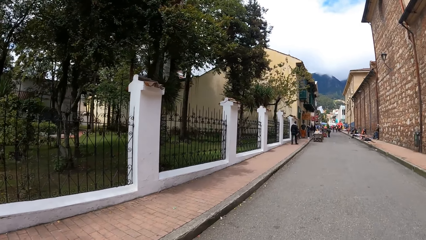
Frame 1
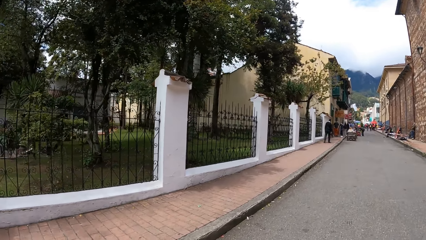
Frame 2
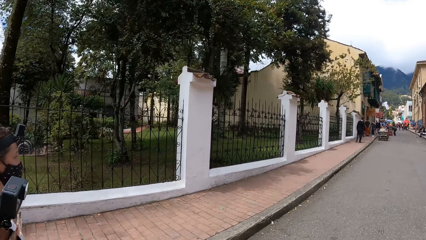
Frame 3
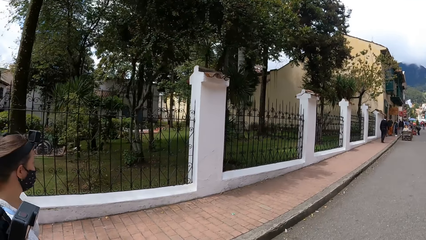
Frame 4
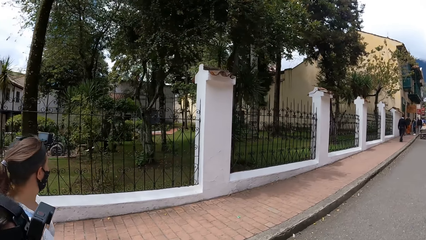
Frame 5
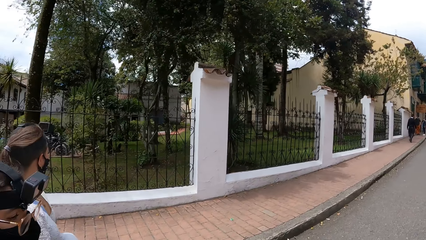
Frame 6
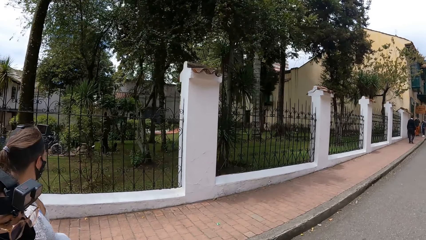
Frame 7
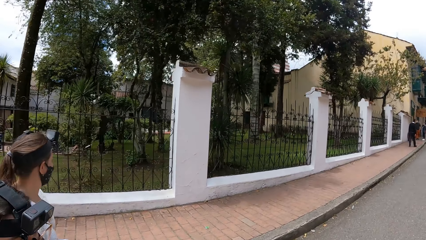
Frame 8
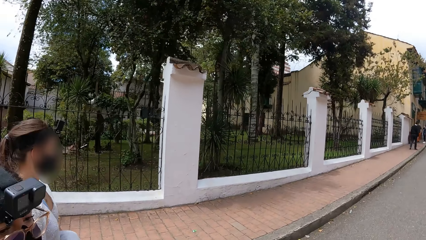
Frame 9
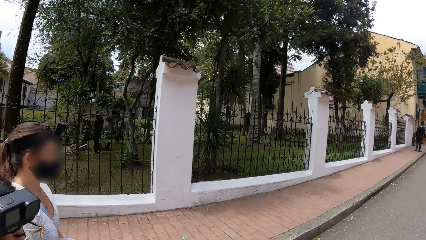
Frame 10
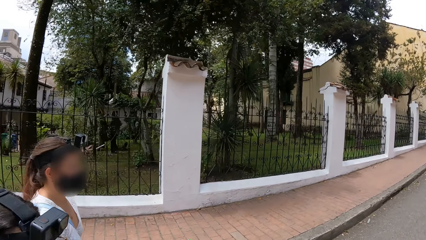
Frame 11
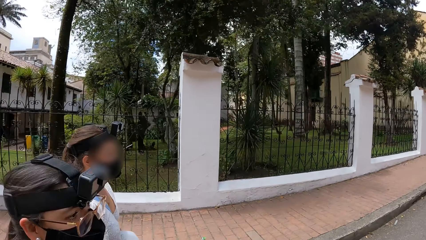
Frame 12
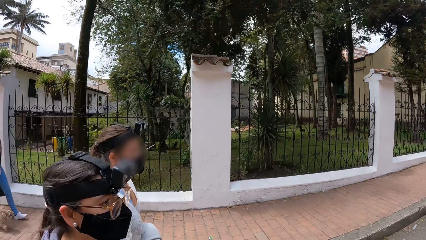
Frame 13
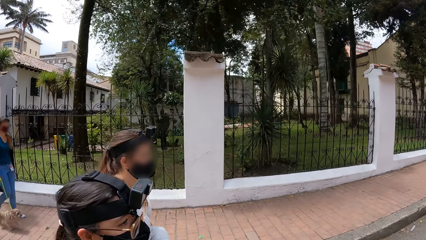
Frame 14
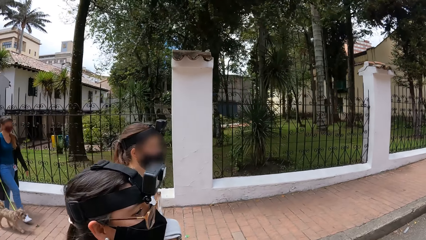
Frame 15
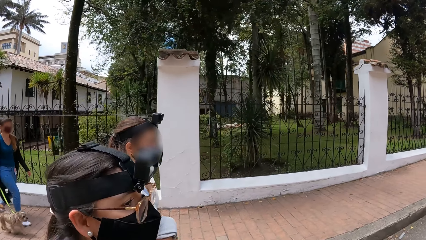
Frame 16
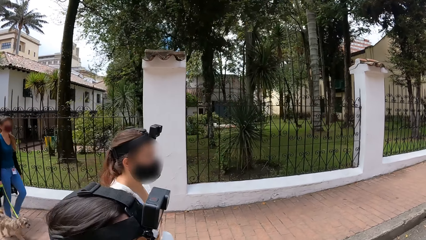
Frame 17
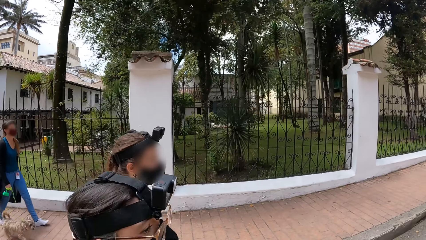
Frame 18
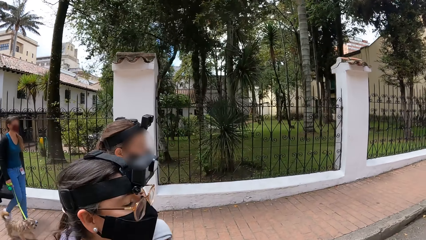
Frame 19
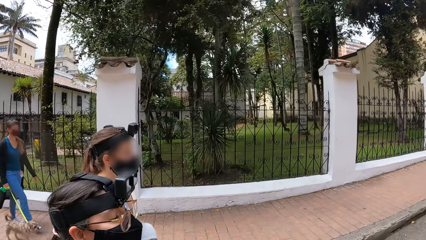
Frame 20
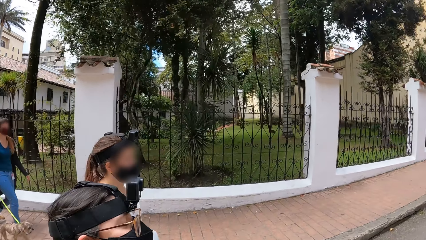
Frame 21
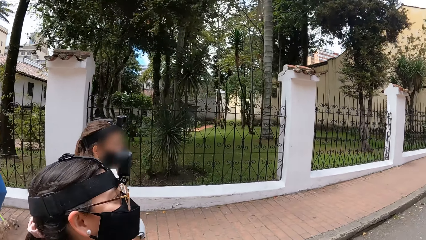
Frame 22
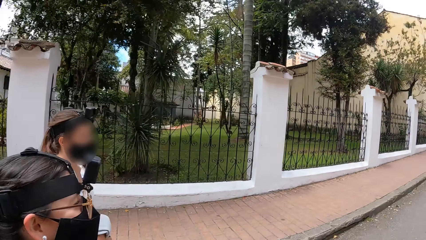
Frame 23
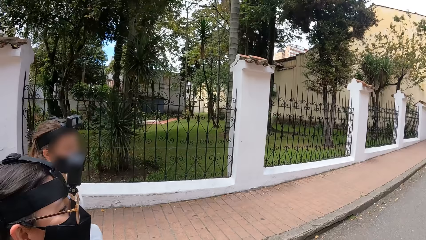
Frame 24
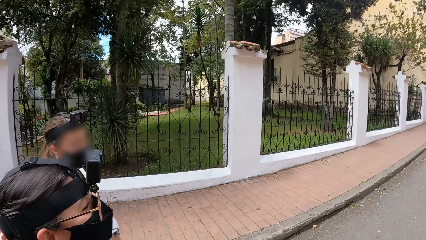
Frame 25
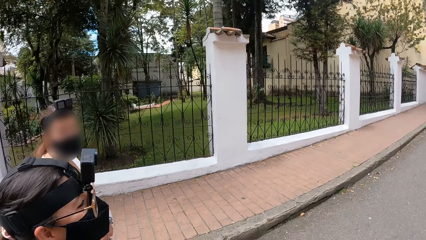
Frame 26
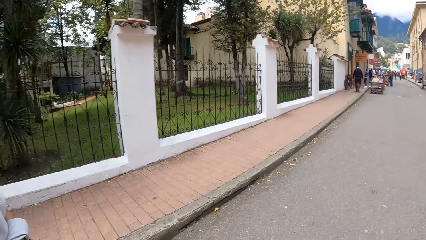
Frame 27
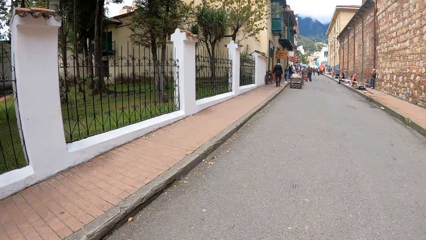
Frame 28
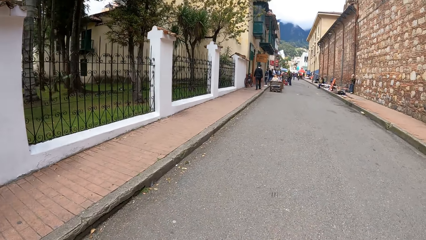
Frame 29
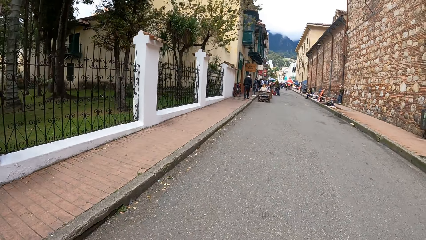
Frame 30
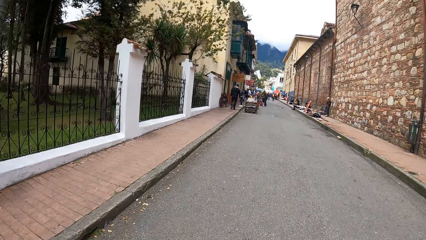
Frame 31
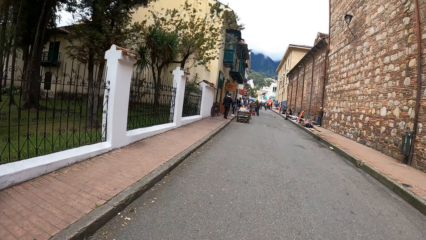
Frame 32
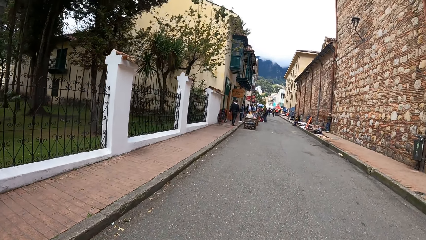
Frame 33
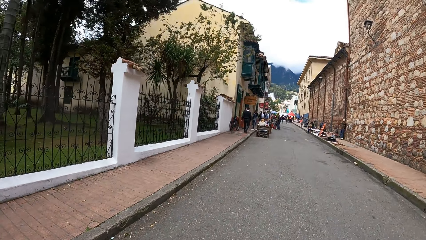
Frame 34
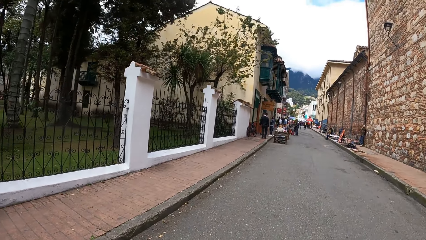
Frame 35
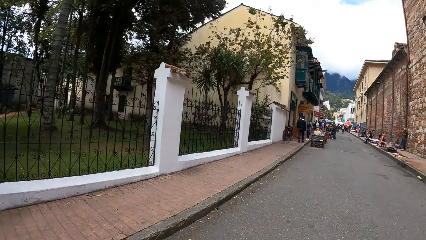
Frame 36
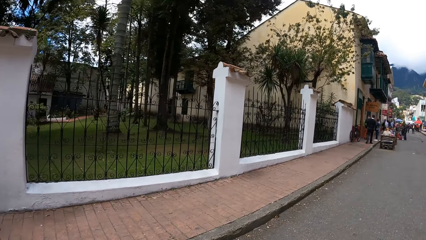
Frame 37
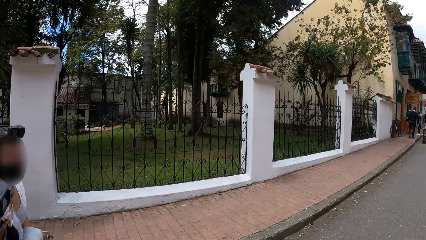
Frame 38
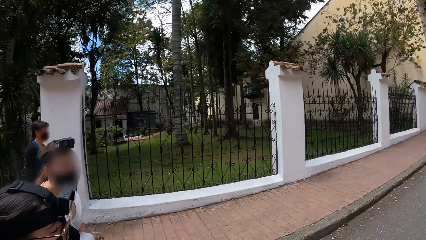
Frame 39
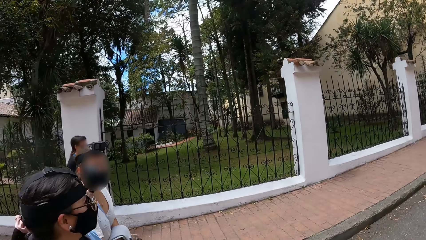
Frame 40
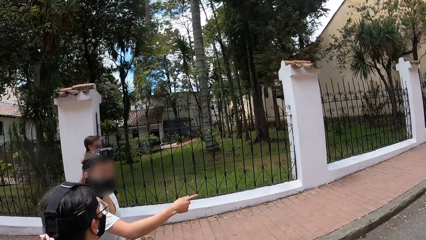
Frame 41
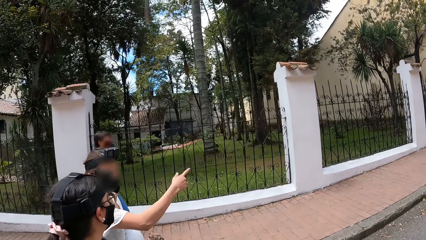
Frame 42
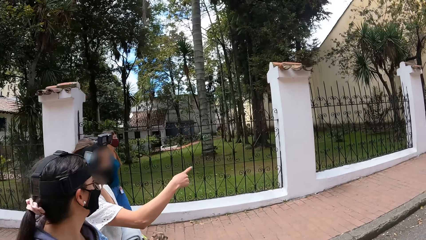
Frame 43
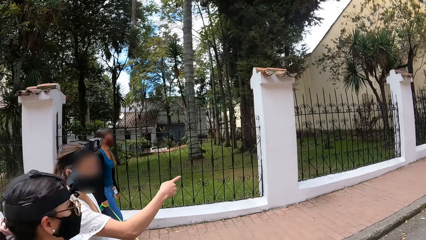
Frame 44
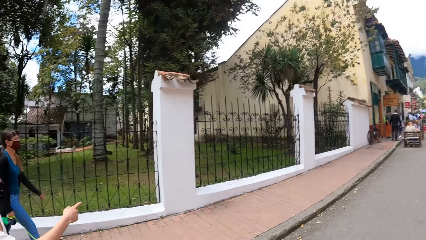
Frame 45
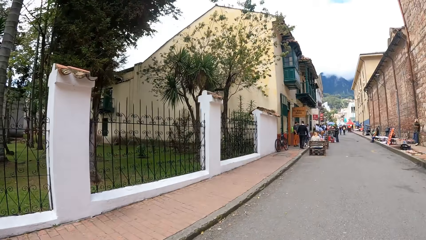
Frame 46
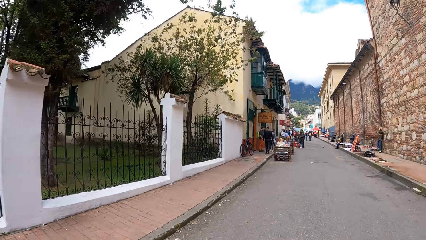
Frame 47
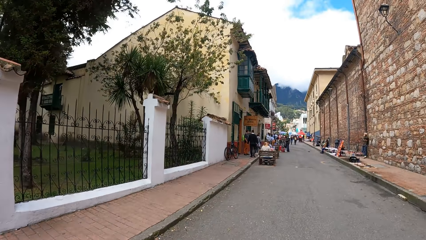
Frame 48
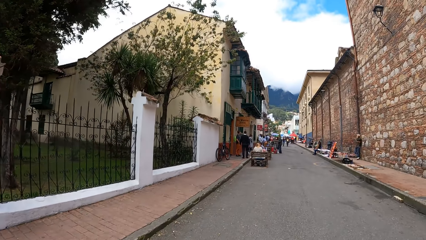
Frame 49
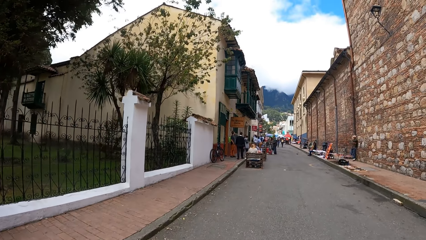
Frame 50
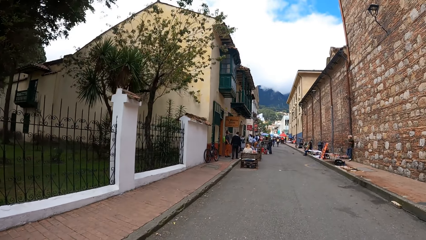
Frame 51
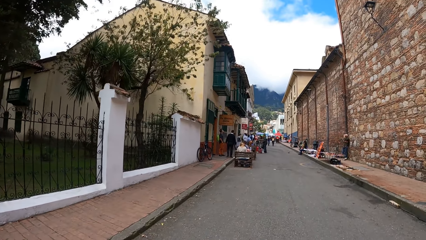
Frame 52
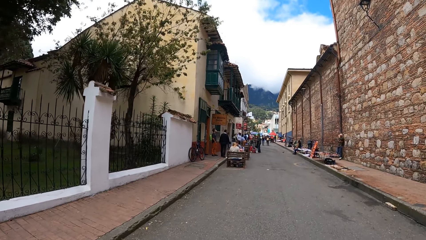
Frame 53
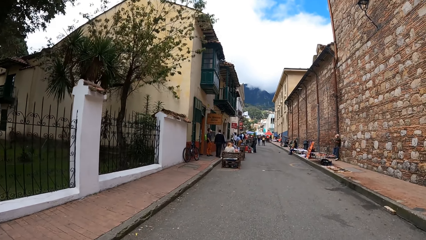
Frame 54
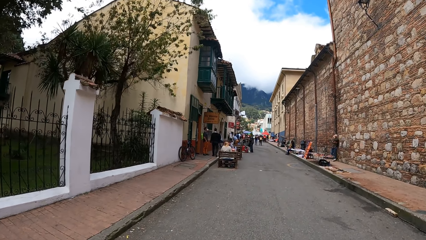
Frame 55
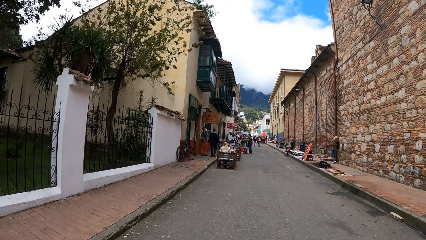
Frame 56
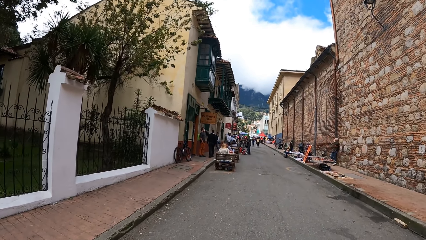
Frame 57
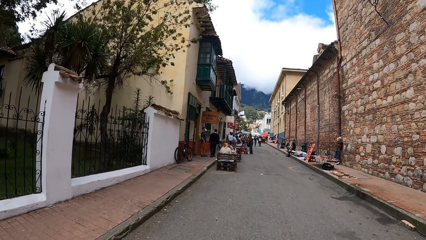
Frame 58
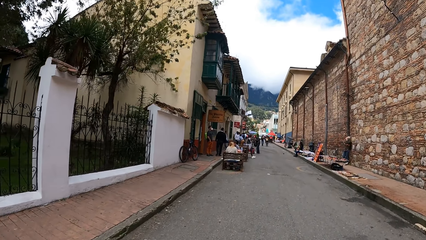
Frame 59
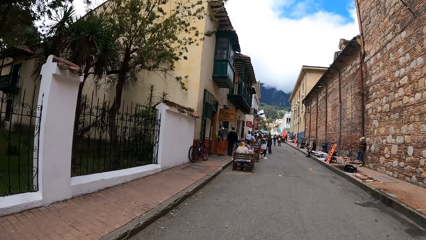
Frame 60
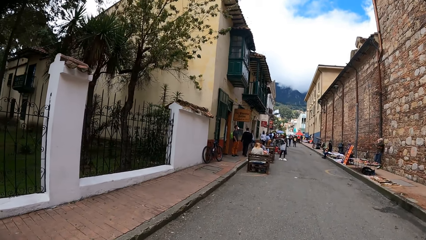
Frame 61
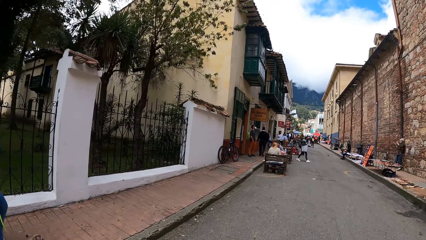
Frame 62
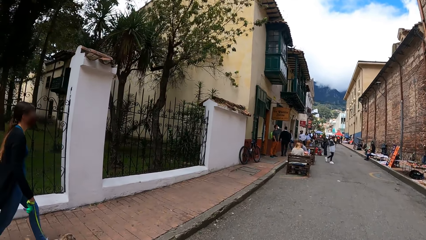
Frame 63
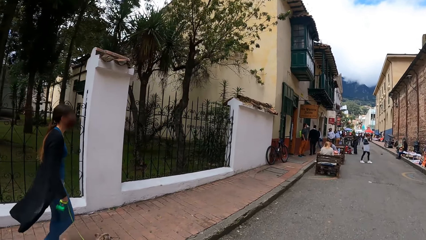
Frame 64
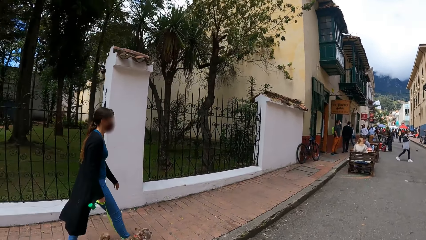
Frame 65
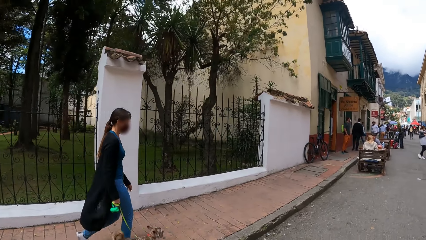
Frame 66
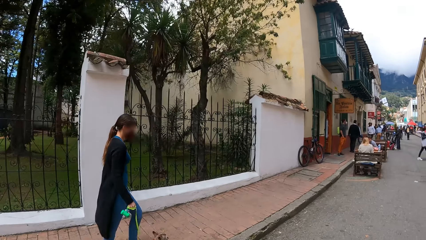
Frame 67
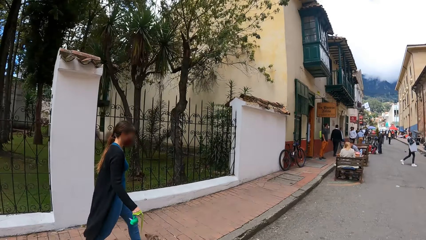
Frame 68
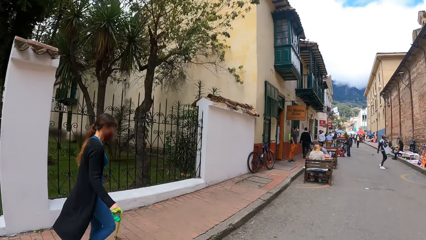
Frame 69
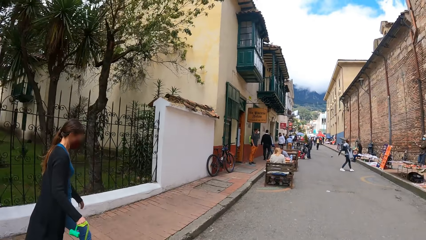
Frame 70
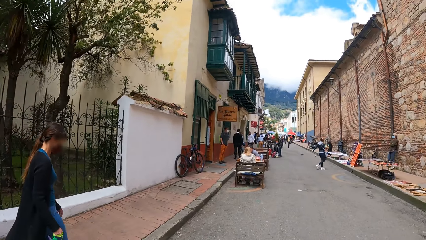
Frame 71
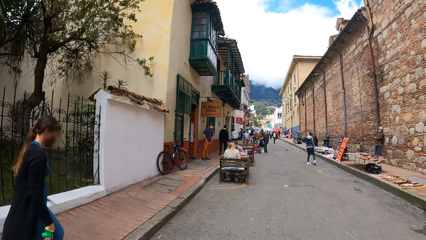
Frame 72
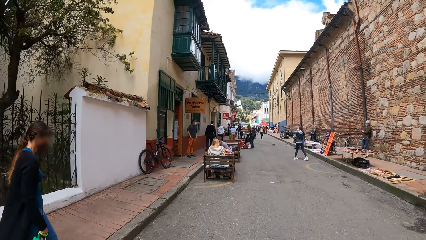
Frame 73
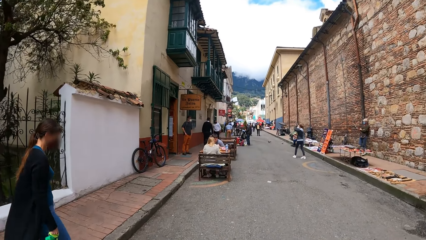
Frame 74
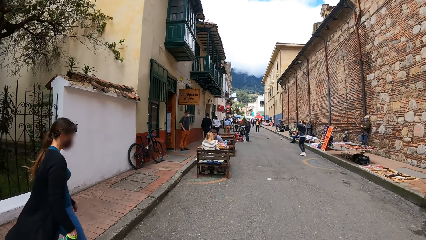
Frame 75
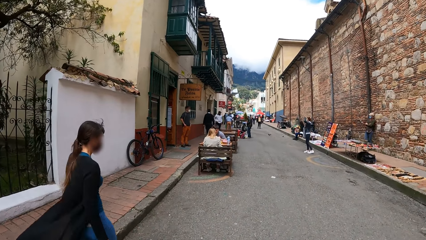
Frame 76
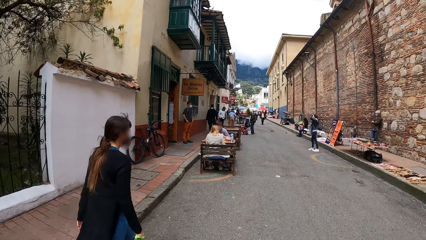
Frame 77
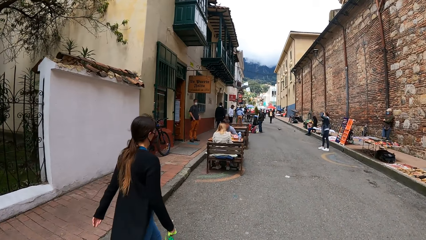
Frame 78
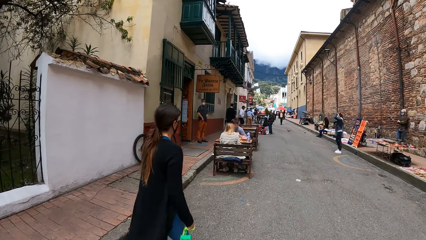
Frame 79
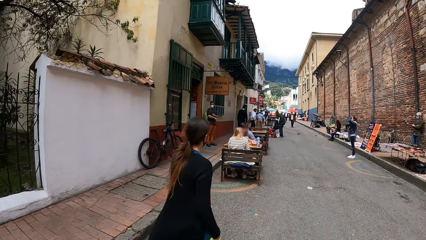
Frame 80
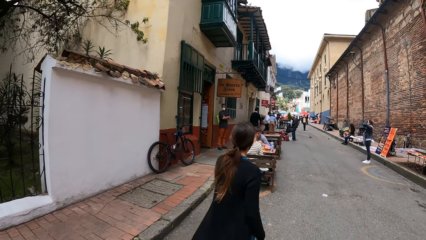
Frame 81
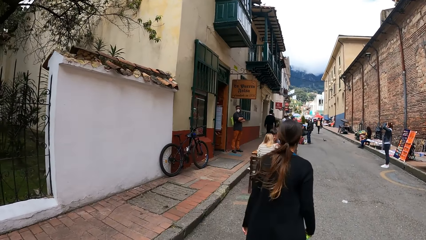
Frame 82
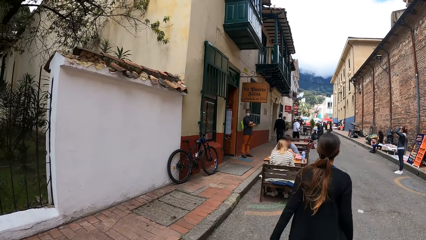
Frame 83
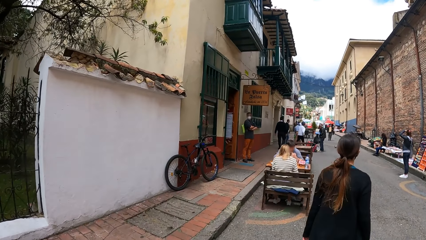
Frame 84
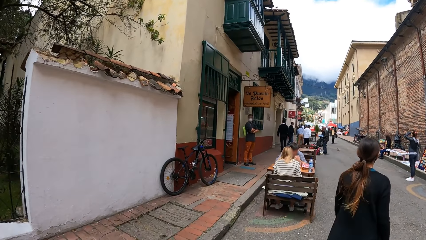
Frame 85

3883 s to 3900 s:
The camera wearer looks at a lady and another lady. They walk around. They look at the first lady and the other lady. The woman gesticulates with her right hand. The camera wearer looks around. They look at a third lady. Another woman walks past the camera wearer with a dog in her right hand.
